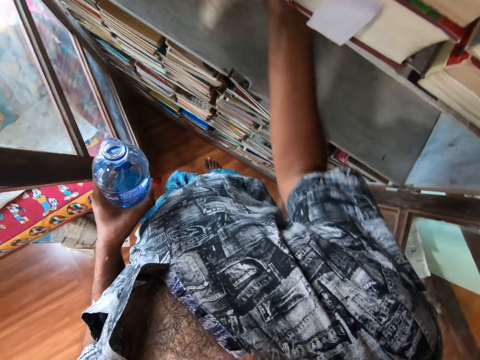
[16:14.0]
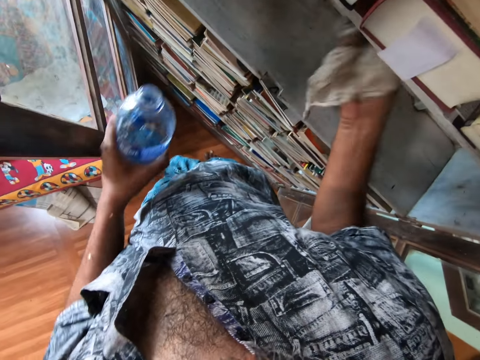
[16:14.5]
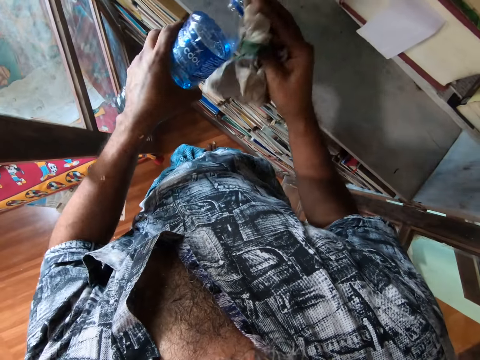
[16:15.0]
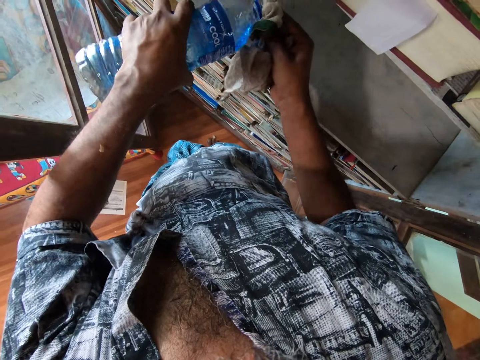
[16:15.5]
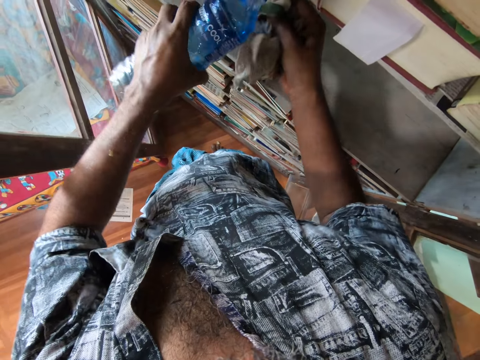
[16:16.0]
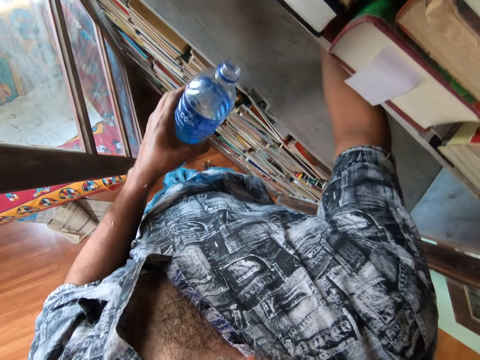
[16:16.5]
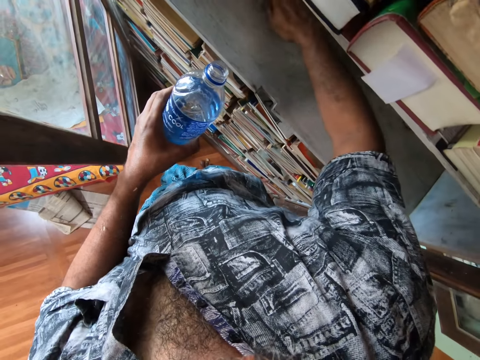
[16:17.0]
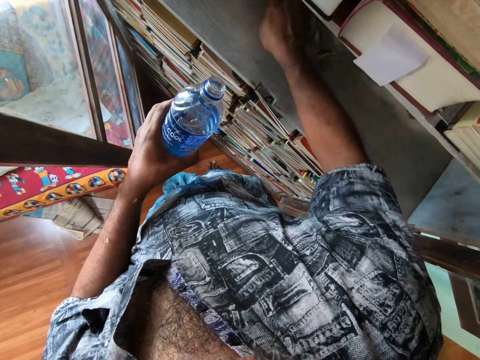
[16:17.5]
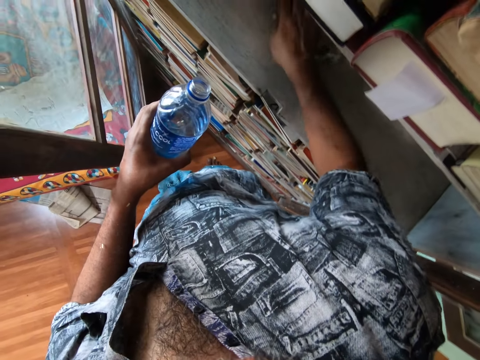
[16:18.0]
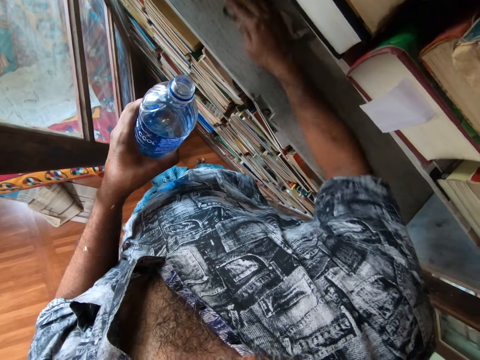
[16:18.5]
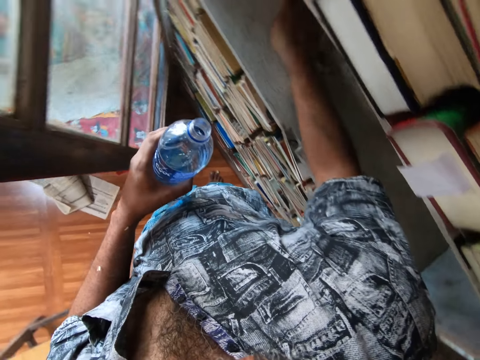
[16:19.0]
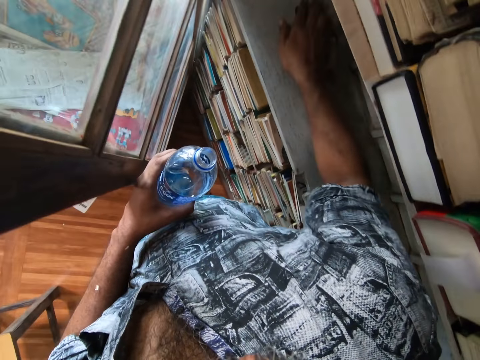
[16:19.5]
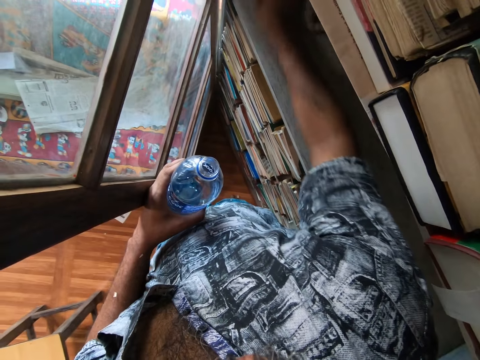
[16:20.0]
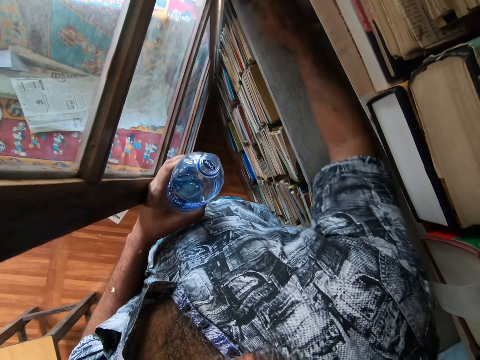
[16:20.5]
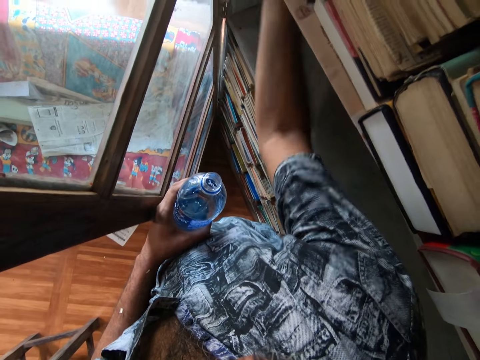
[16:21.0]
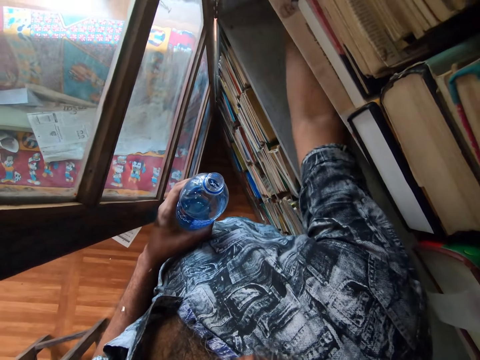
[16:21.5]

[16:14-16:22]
The camera wearer pours water on the cloth. They wipe the shelf with the cloth.

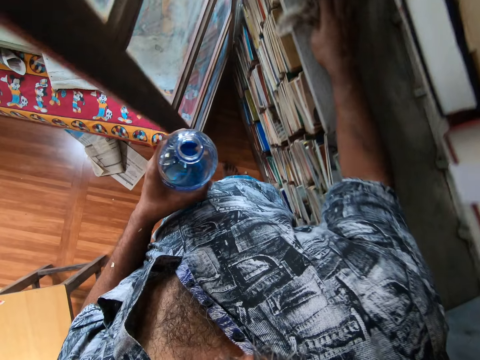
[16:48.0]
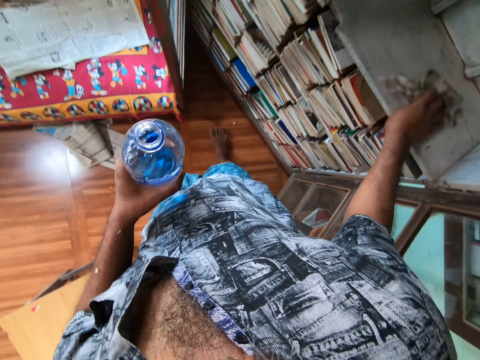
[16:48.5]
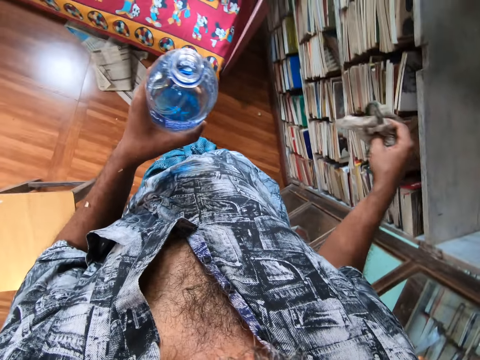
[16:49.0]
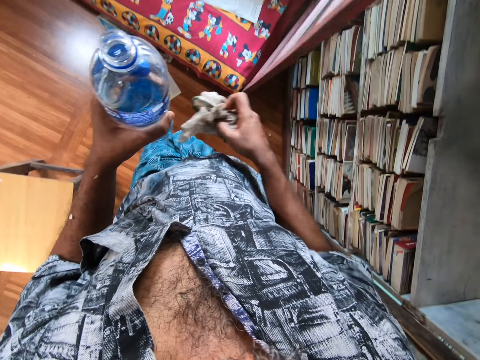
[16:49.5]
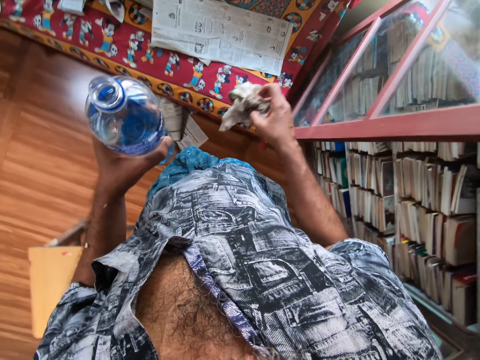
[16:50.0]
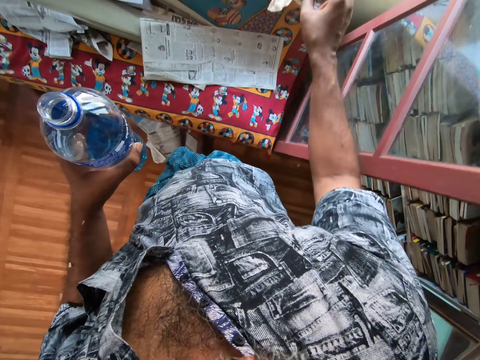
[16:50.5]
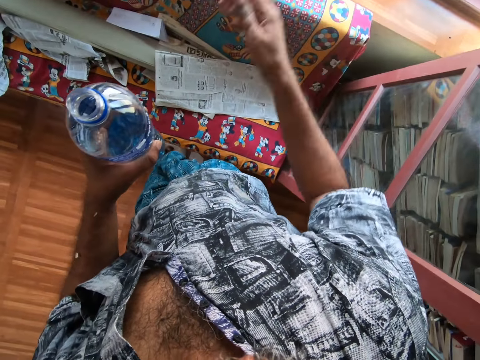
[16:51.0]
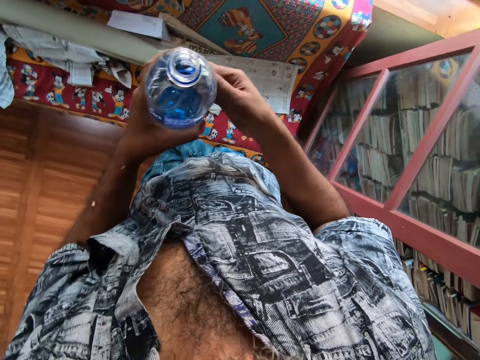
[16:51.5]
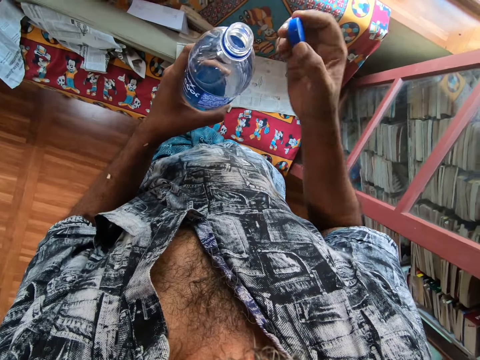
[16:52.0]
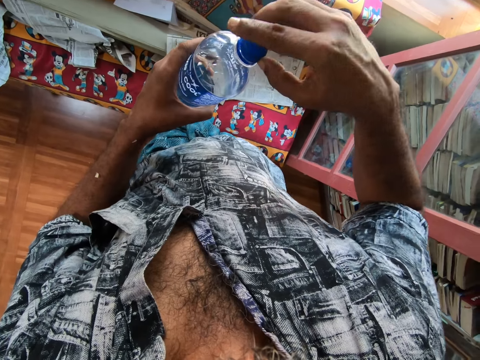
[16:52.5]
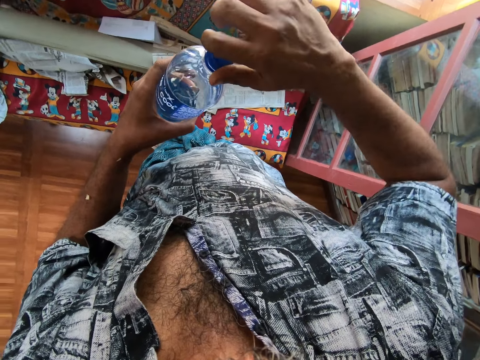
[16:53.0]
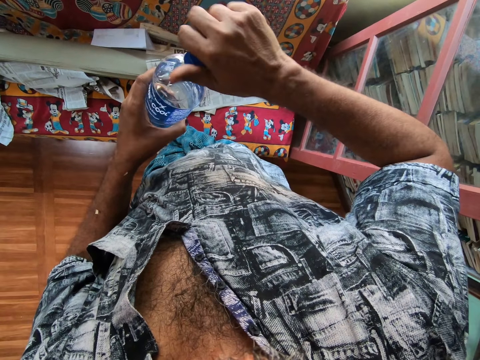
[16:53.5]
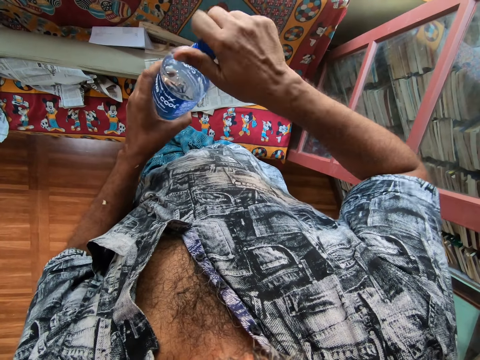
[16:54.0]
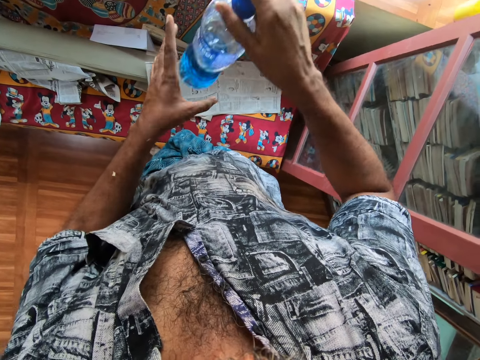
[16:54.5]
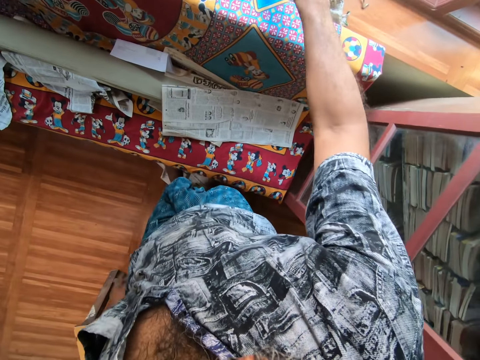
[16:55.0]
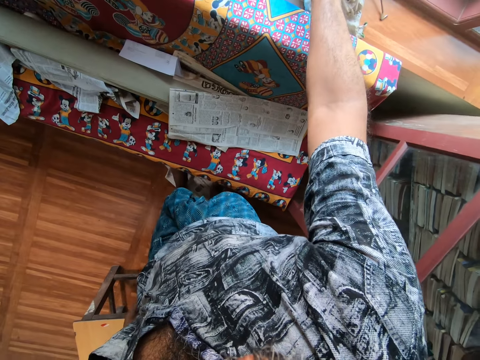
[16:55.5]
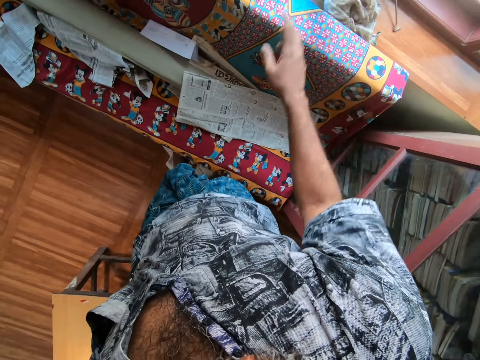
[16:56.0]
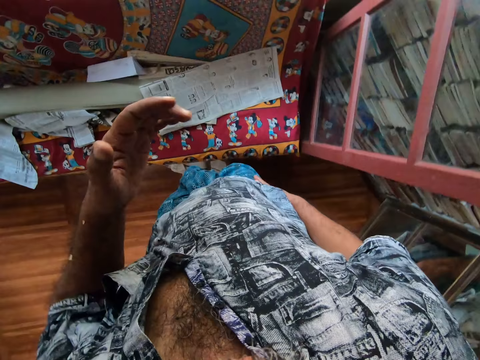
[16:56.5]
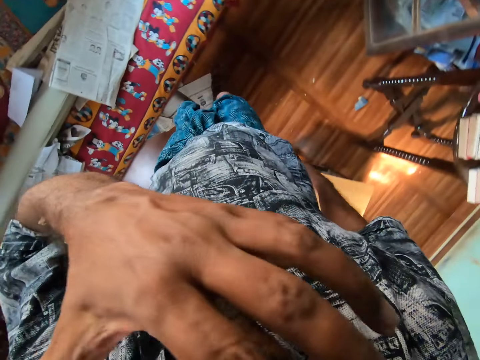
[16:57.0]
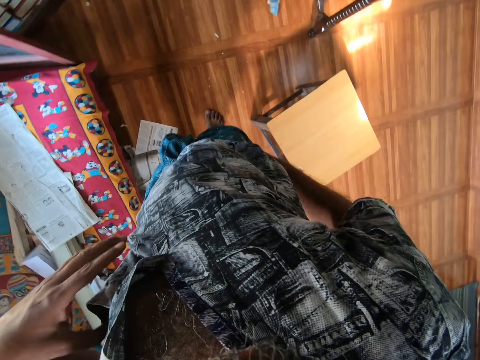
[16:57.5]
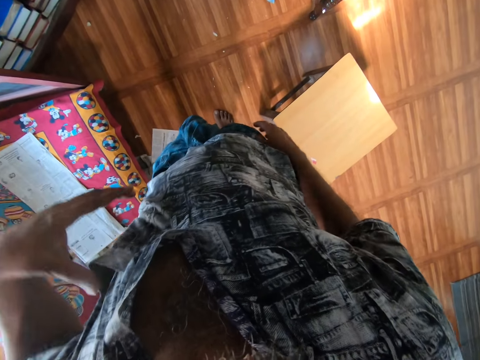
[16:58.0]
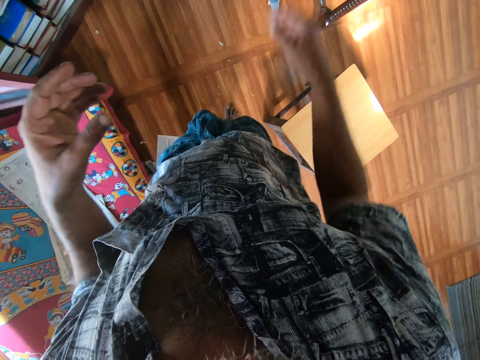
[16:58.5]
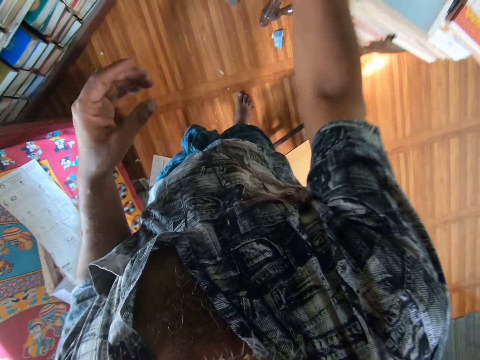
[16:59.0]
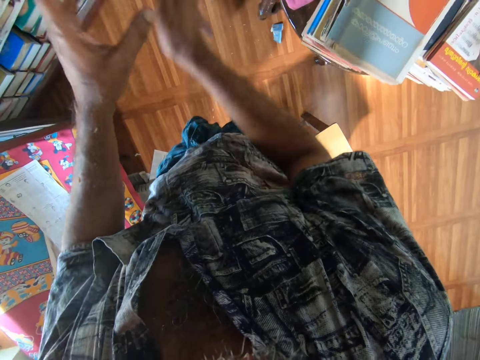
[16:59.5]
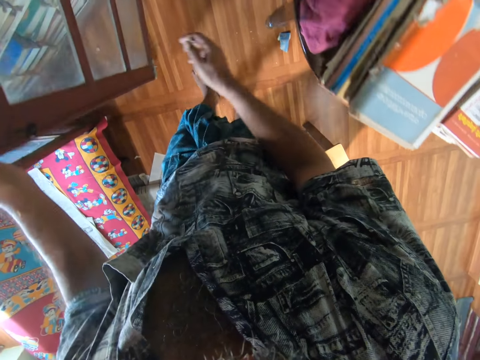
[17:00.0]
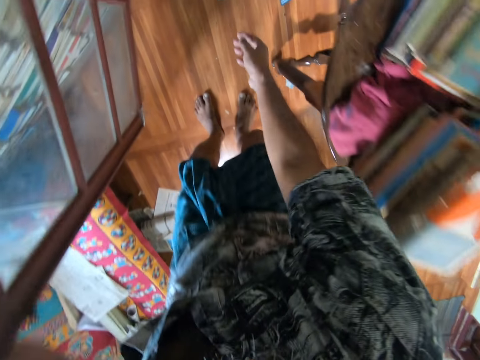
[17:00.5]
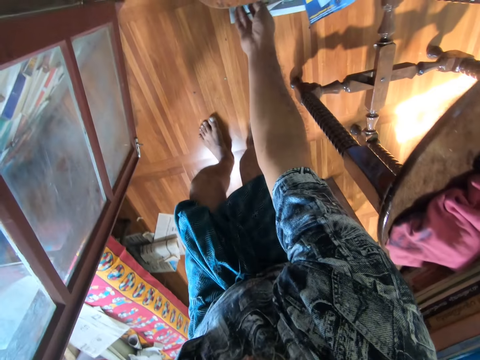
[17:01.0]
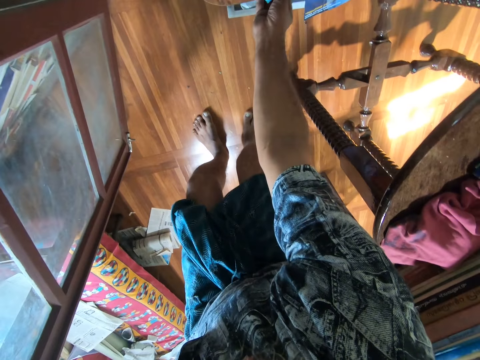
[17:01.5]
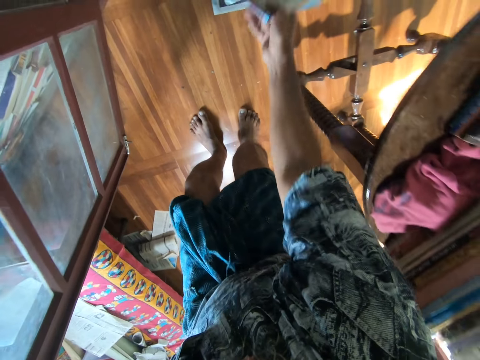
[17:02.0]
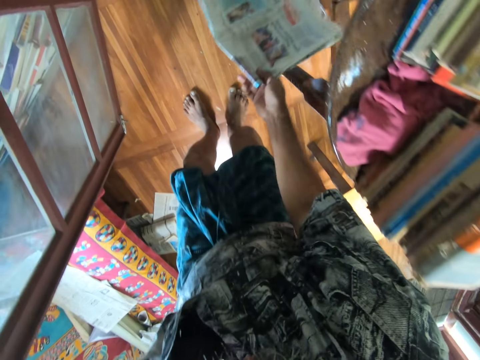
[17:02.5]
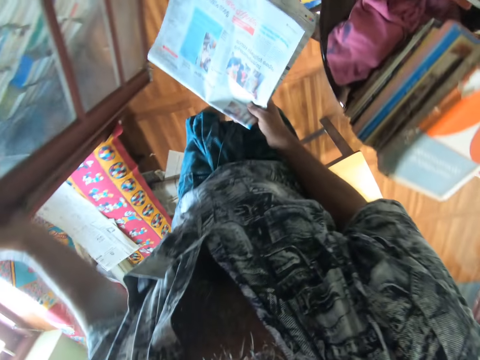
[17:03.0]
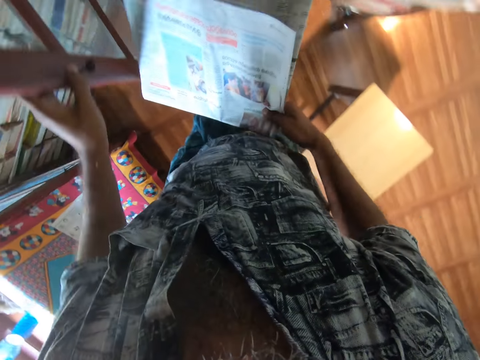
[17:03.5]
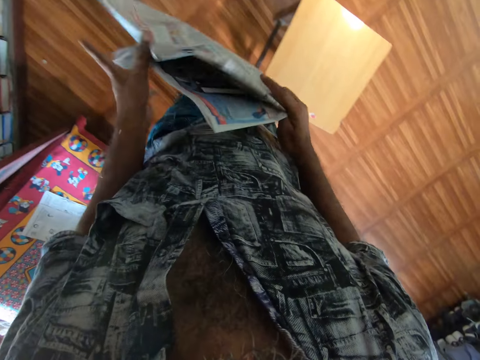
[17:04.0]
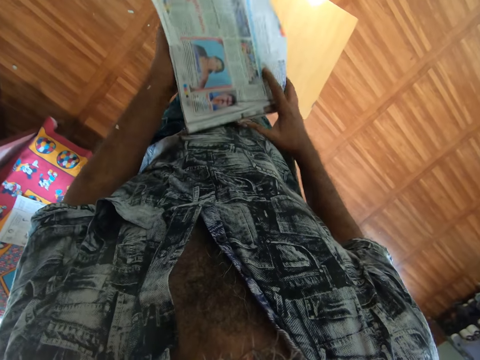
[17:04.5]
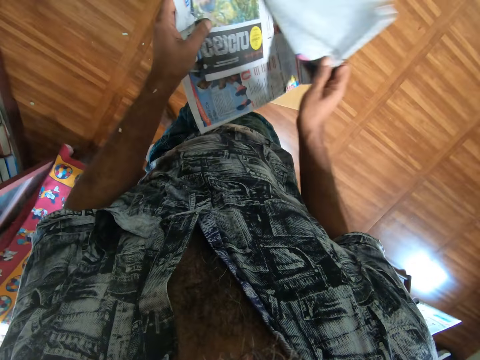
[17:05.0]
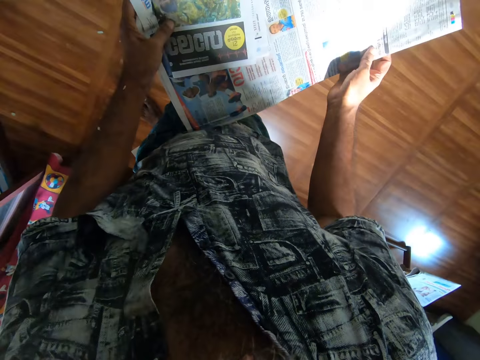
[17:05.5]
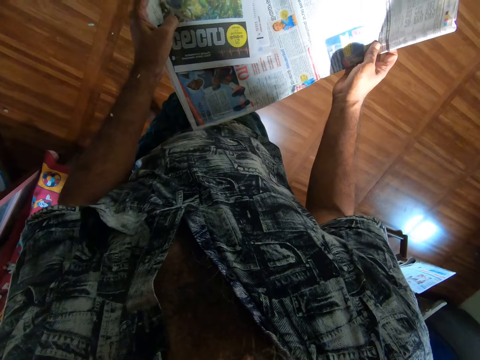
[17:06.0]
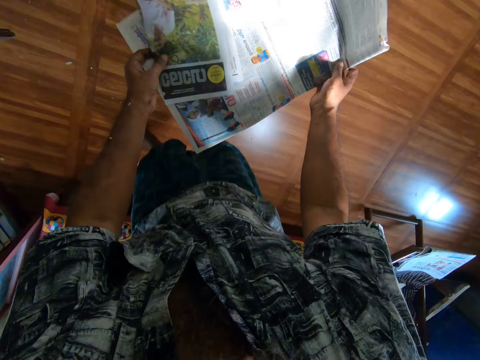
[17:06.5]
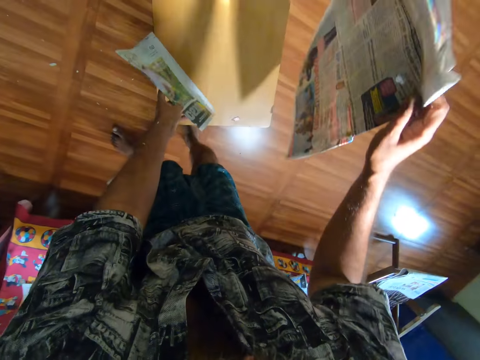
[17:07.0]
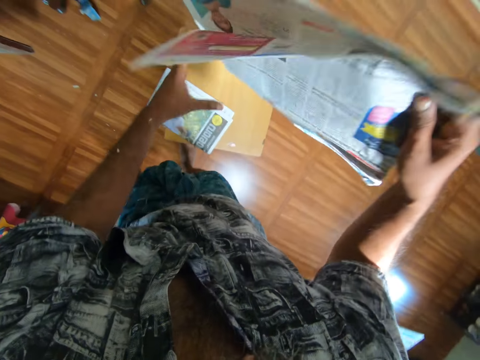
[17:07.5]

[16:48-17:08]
The camera wearer moves the hand with the cloth. He puts the cloth down. He takes the bottle cover. He closes the bottle of water. He puts the bottle of water down. He moves the hand to the face. He wipes his face. He wipes his hand on his wrapper. He opens the wardrobe or door. He picks up a gazette or newspaper. He pulls the newspaper. He pushes the door. He opens the gazette. He drops the gazette.
